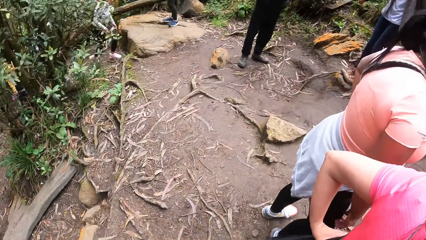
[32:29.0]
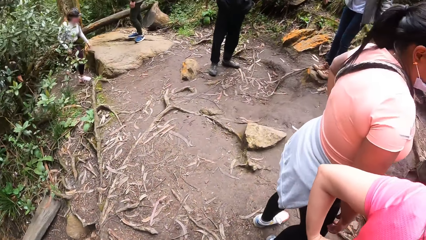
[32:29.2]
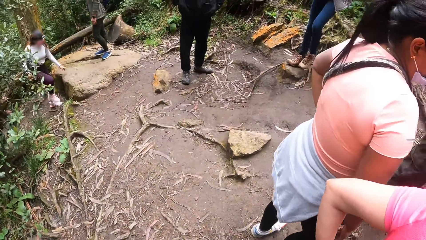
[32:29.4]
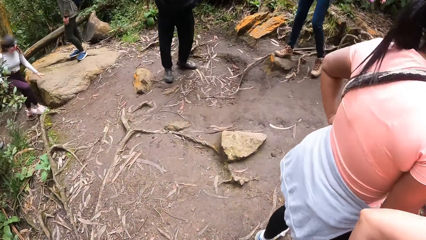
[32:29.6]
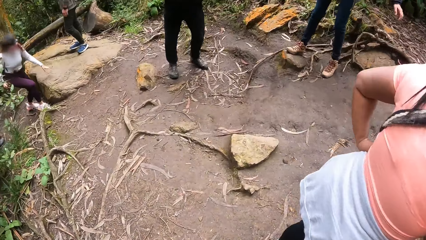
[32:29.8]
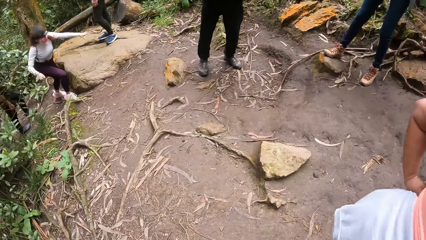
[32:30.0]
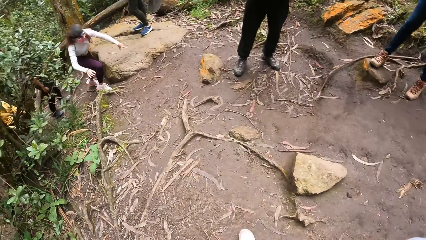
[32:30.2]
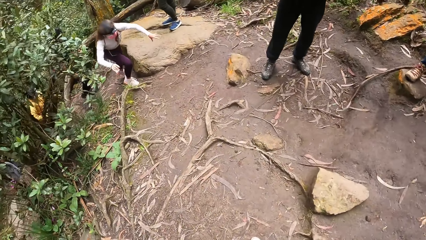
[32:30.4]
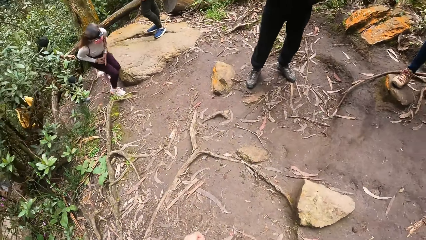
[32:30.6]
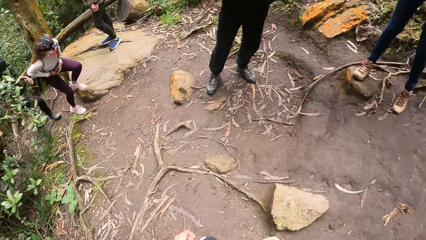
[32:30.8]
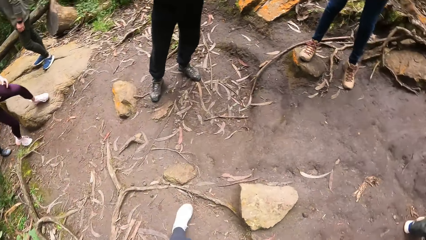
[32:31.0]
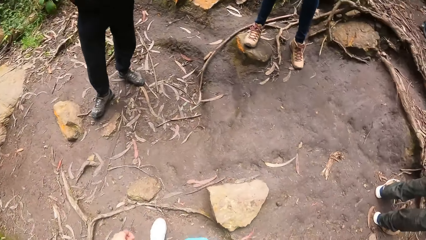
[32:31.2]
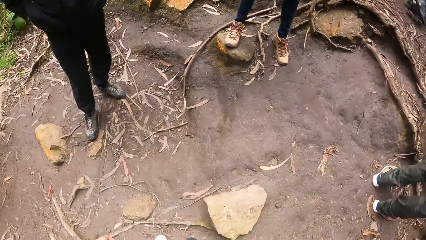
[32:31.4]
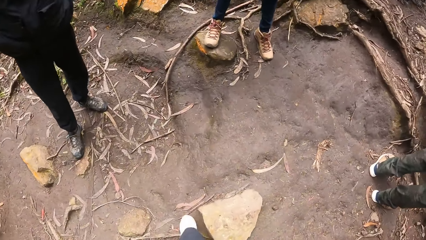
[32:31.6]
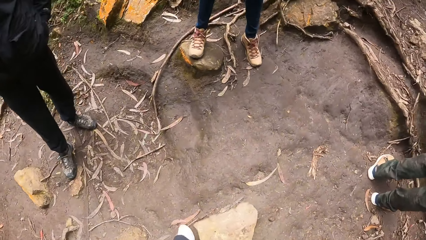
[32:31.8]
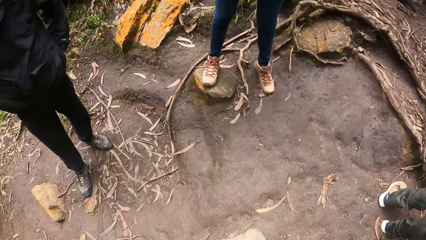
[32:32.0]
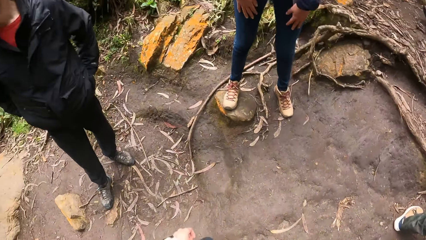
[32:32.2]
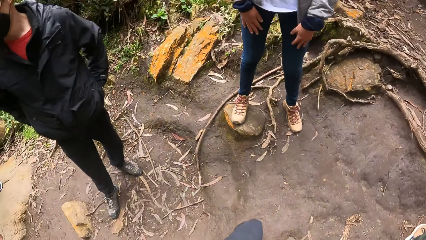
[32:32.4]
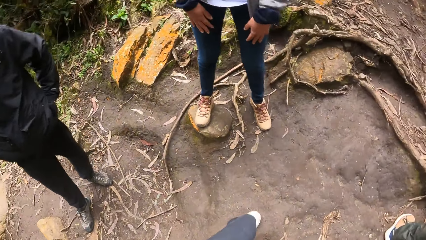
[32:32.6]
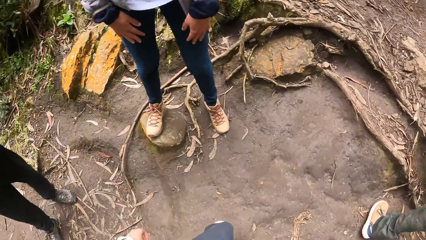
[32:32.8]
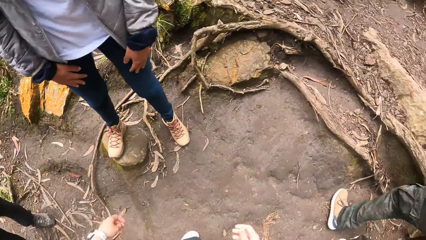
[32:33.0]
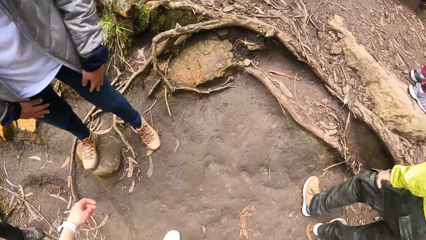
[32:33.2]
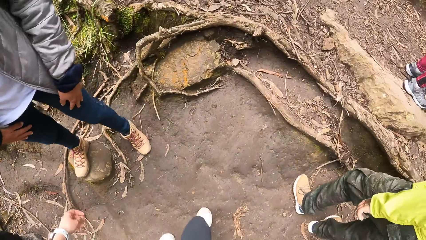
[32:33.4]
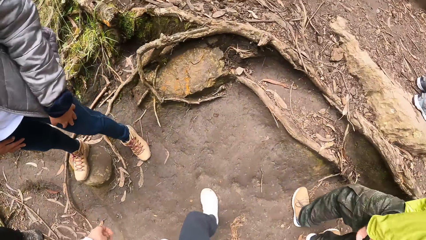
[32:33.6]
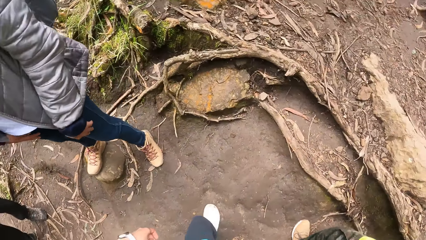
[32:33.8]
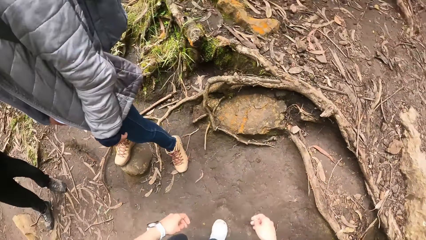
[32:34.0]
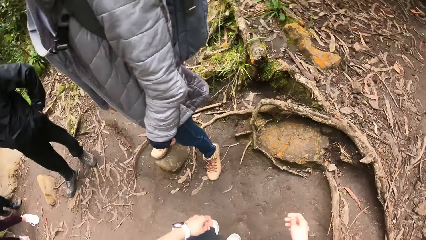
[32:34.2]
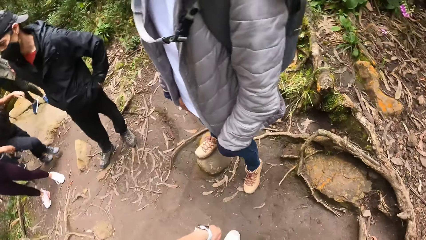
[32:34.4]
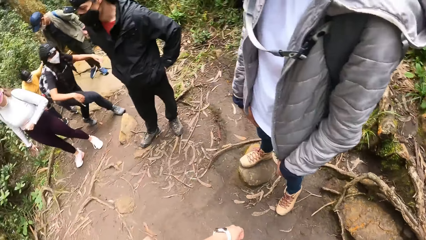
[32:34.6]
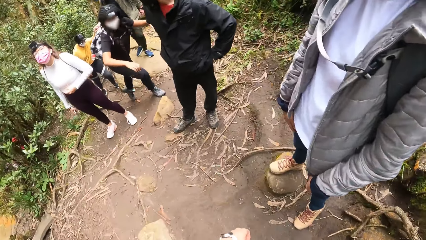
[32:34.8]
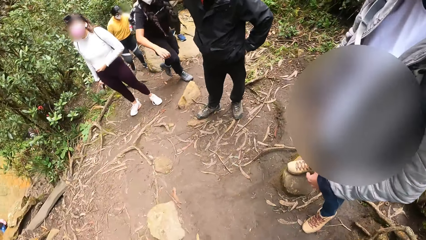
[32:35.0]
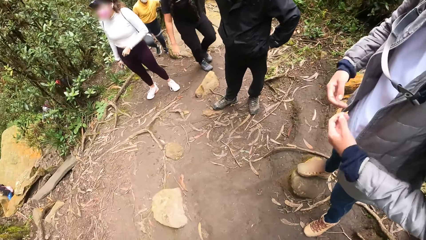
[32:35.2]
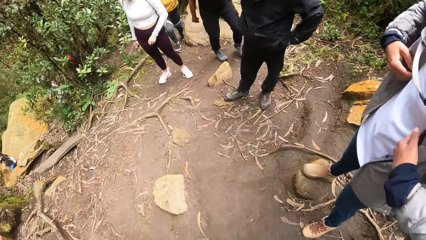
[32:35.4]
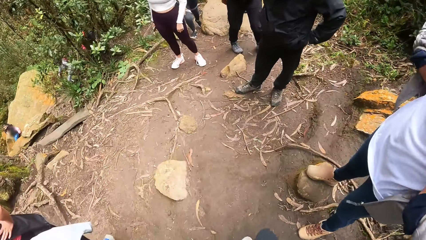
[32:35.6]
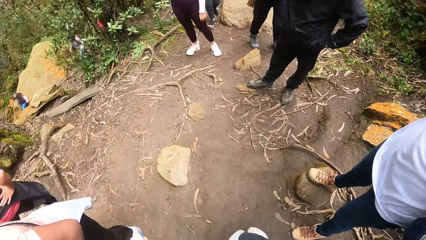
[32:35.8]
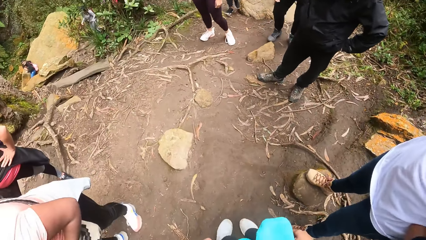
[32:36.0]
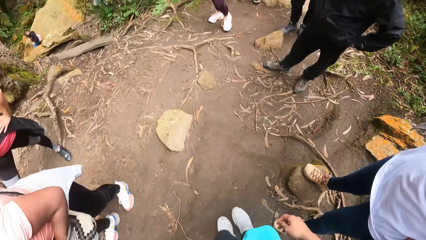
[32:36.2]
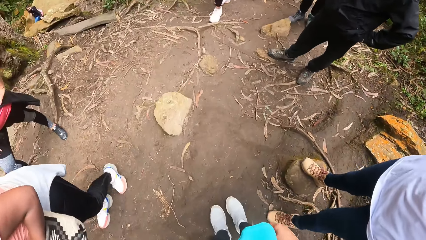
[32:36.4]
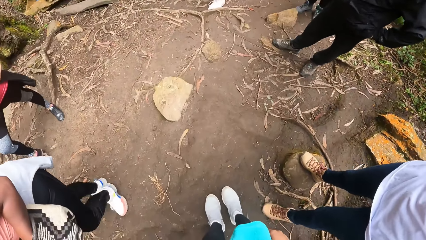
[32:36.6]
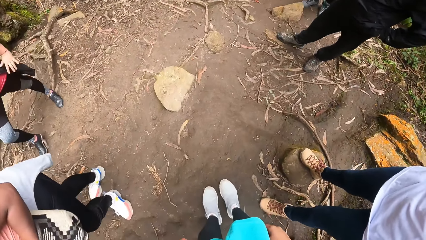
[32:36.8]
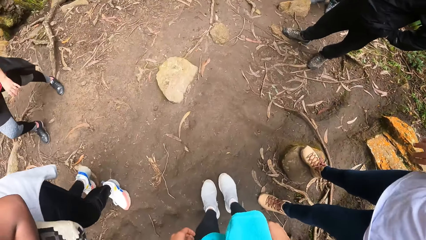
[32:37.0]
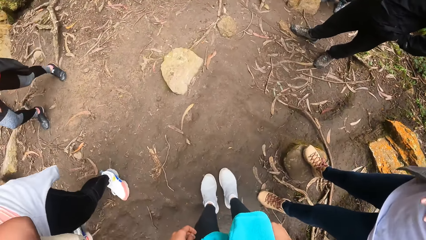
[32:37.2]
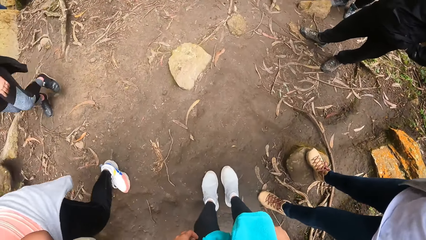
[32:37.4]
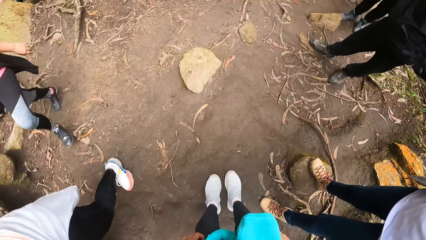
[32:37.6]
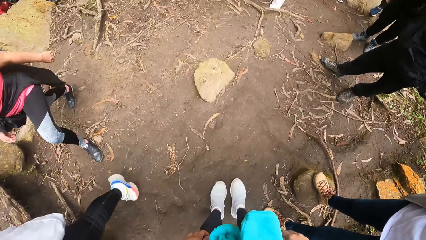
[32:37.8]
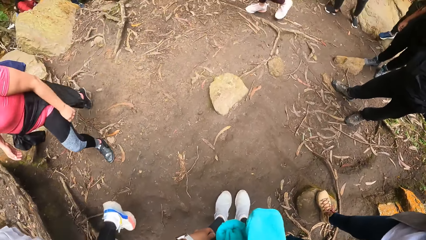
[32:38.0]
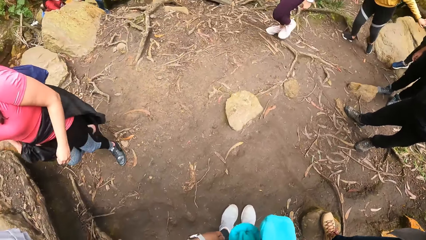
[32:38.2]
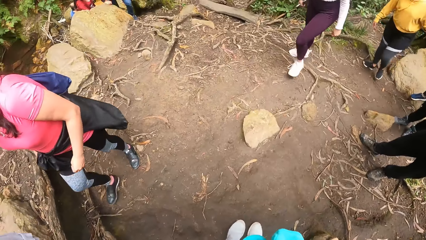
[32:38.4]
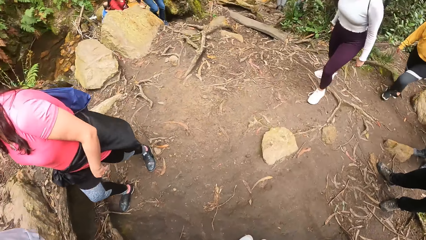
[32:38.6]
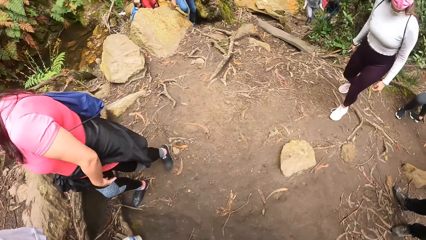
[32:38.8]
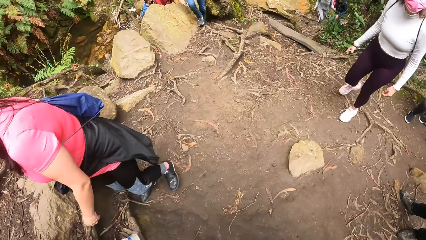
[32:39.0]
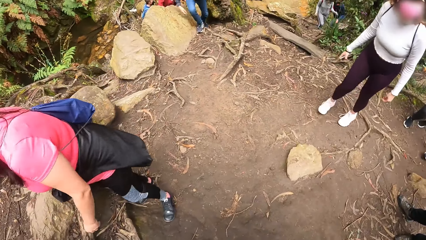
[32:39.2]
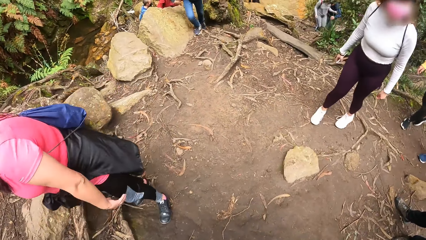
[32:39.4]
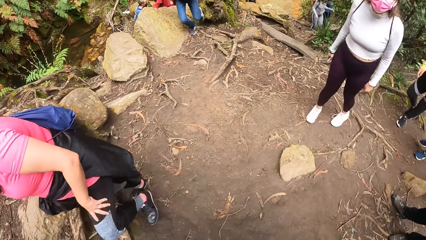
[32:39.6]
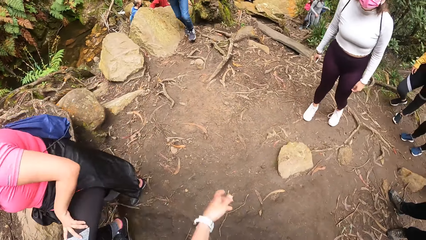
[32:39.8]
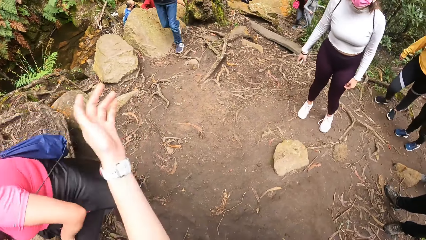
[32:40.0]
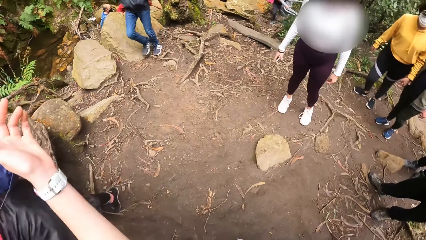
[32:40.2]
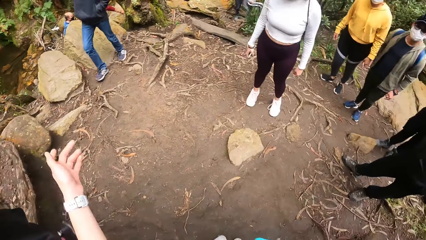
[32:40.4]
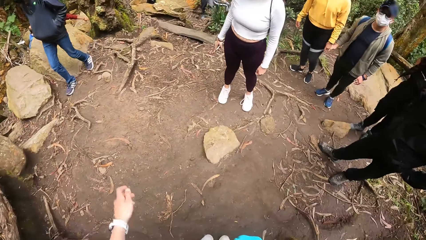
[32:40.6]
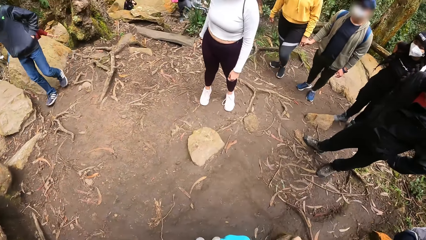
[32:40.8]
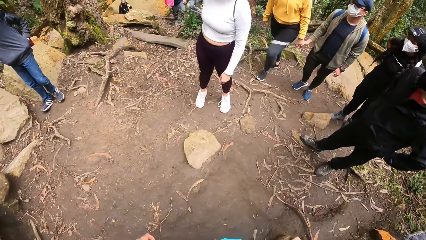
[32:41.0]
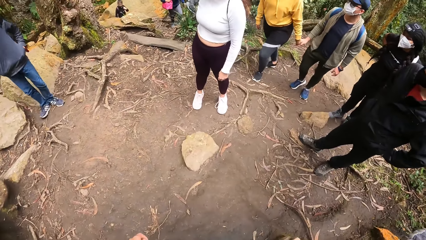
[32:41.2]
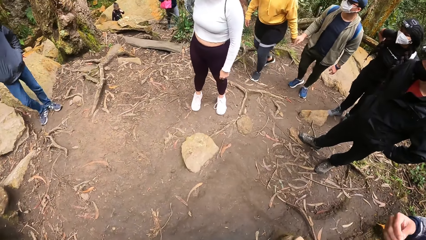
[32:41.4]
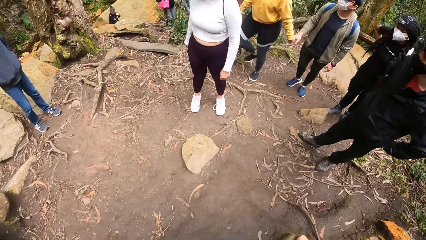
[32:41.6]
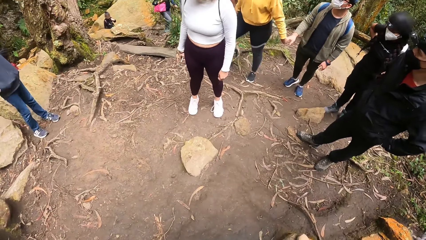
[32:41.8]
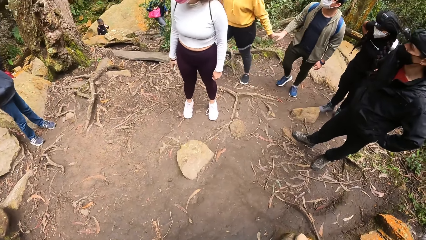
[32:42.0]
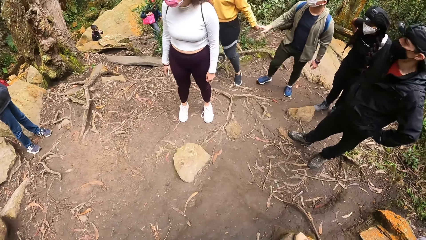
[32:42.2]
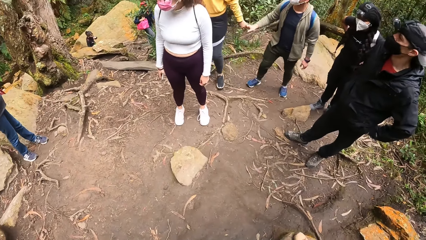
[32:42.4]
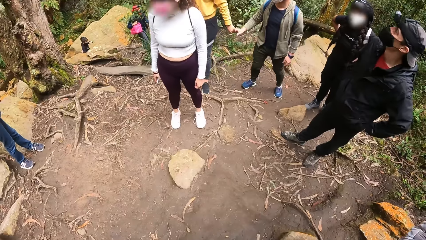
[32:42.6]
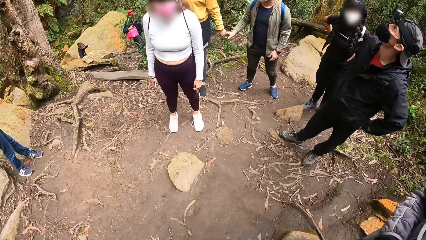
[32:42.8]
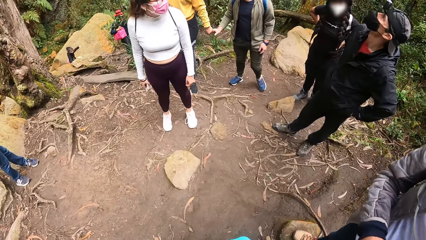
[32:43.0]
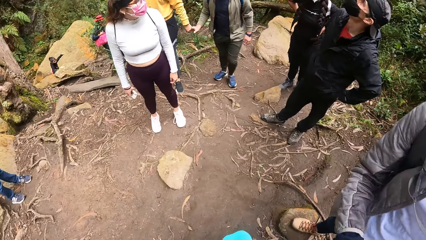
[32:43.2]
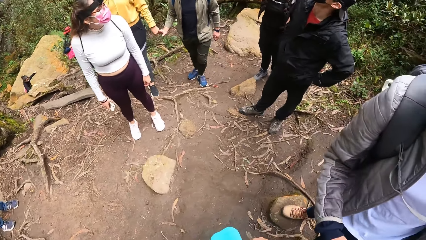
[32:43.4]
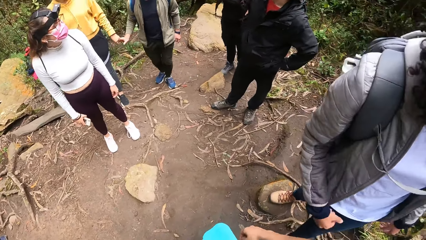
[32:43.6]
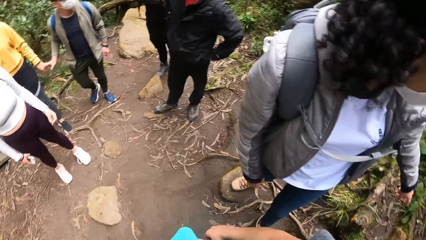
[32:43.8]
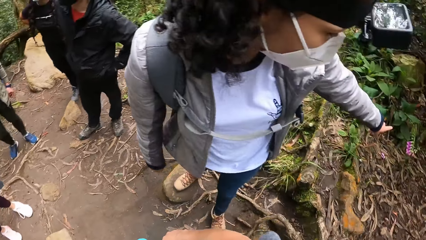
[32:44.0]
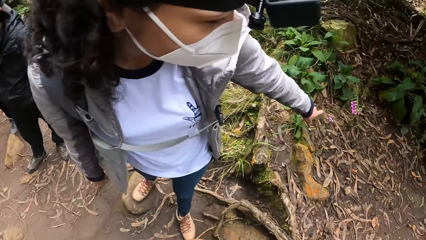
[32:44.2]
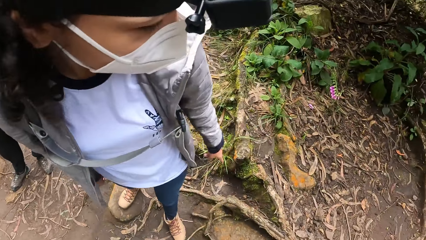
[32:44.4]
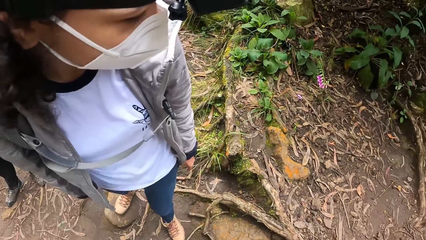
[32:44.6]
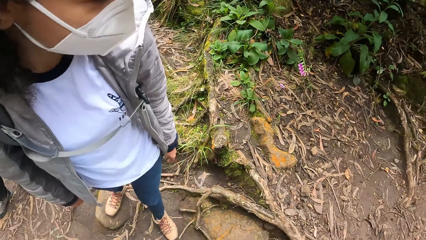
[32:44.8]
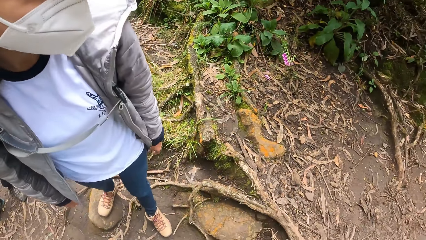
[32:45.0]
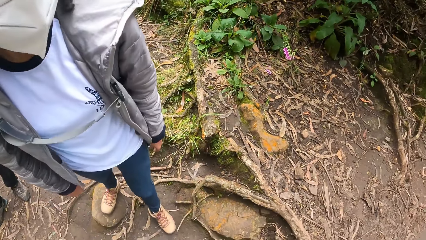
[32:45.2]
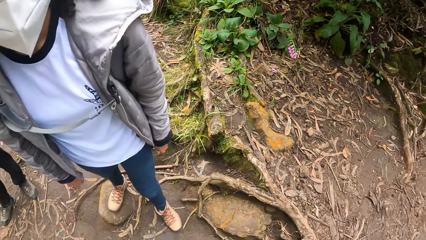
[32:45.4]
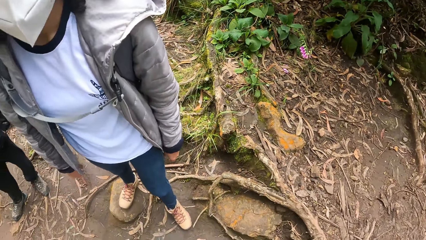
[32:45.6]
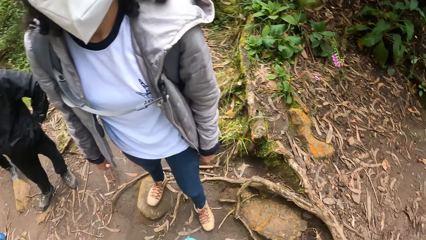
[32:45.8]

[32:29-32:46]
The camera wearer makes a hand gesture with her left hand. A woman makes a hand gesture with her left hand.
